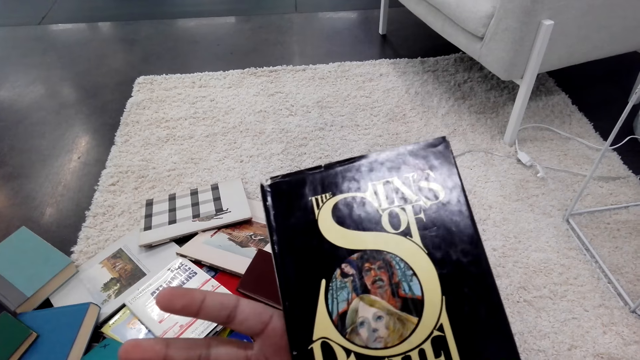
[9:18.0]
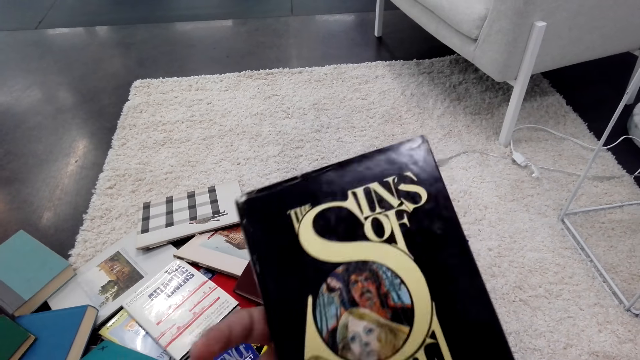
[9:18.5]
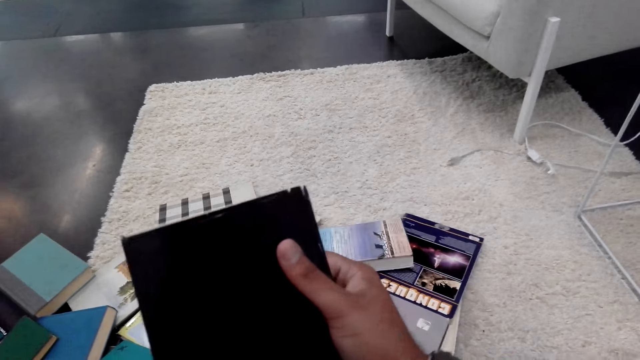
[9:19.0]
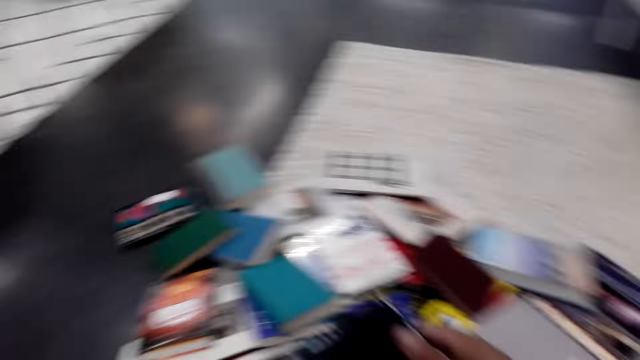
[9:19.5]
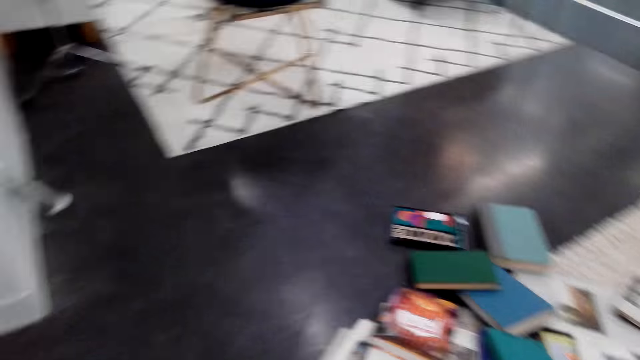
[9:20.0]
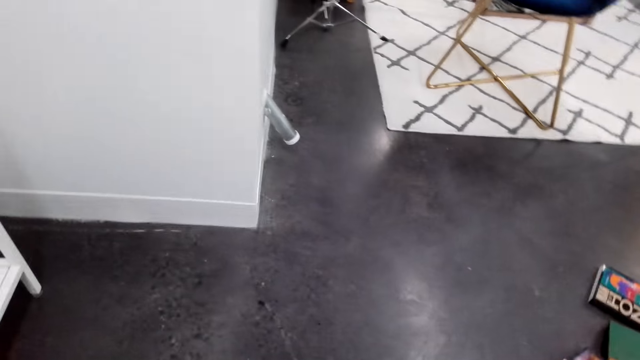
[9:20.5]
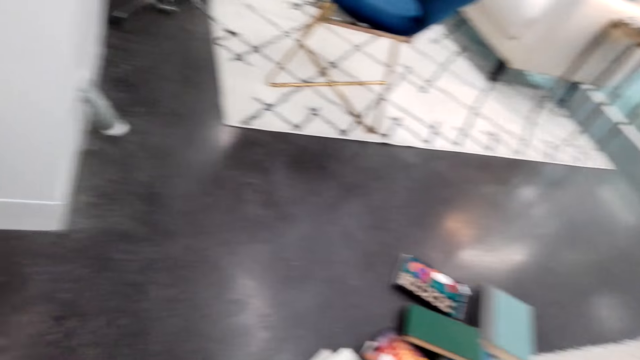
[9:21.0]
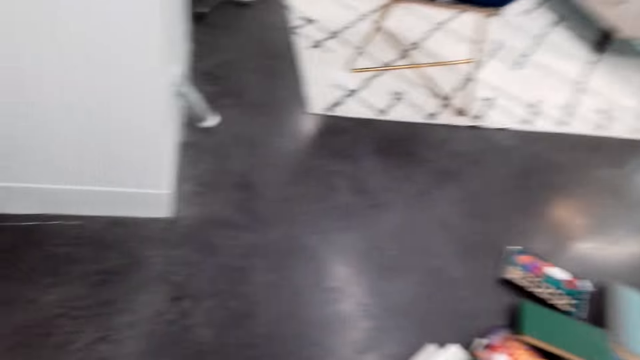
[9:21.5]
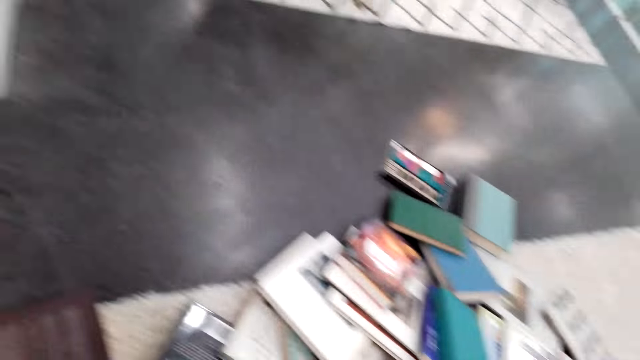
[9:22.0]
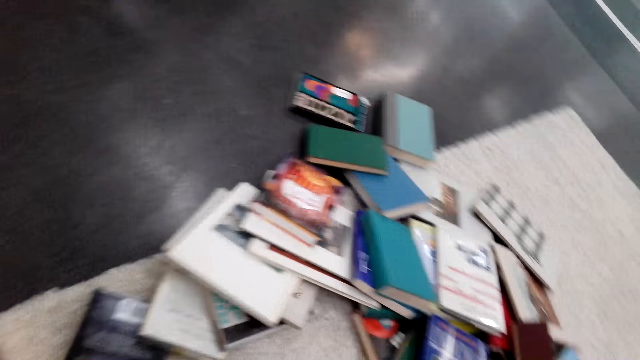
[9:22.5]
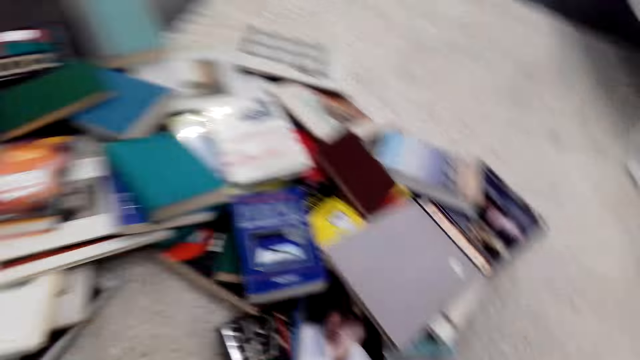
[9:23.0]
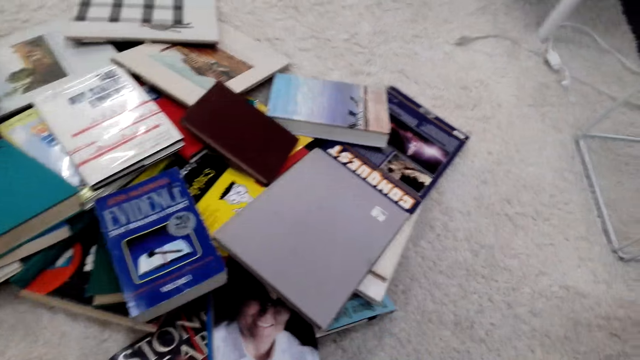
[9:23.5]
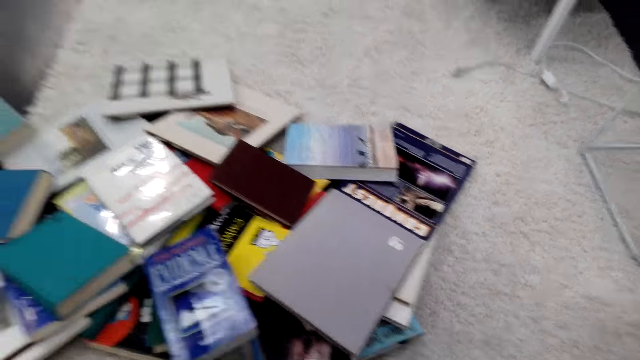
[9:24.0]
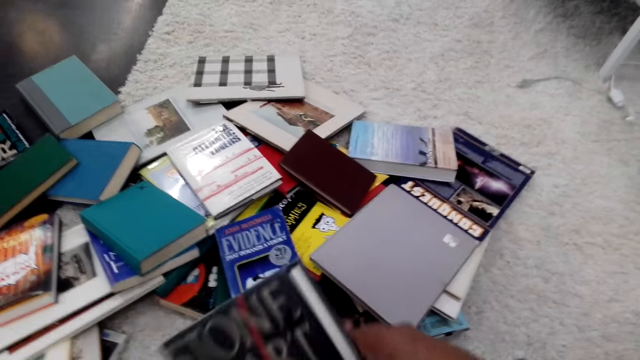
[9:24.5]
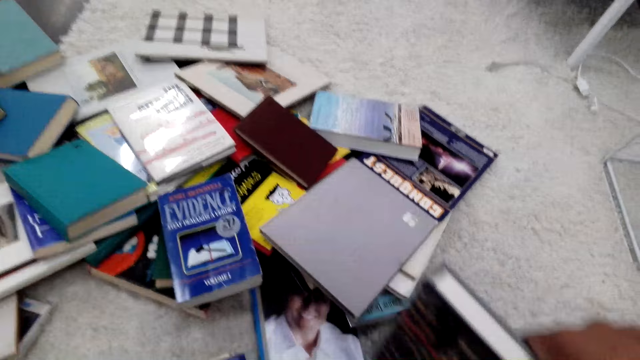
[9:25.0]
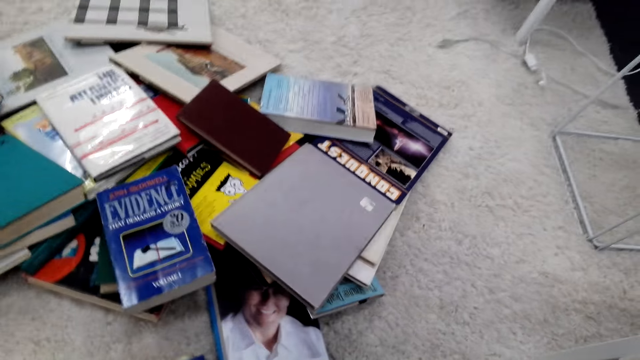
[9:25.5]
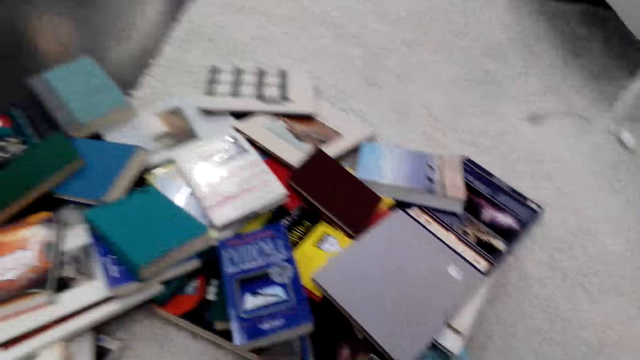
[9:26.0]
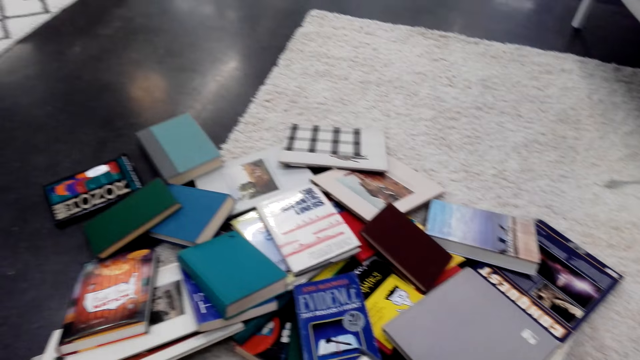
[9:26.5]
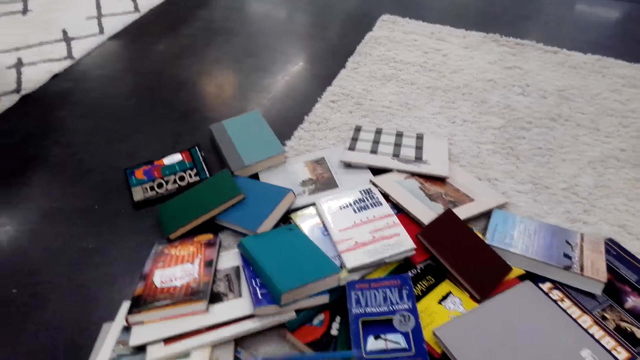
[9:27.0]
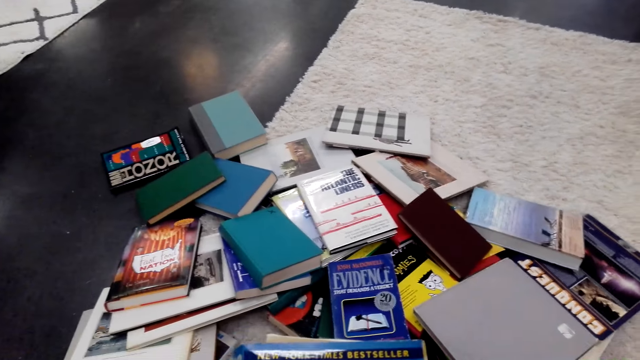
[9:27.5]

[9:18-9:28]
The camera wearer turns the book. They spread the books on the floor.

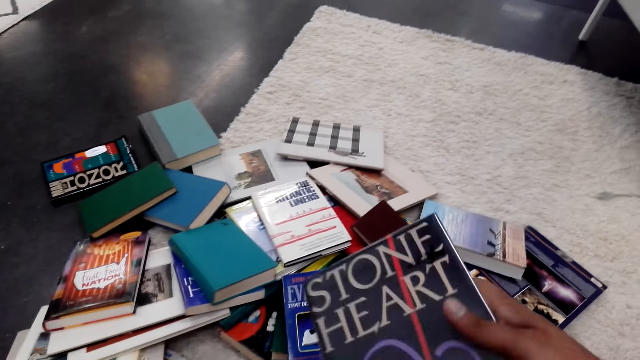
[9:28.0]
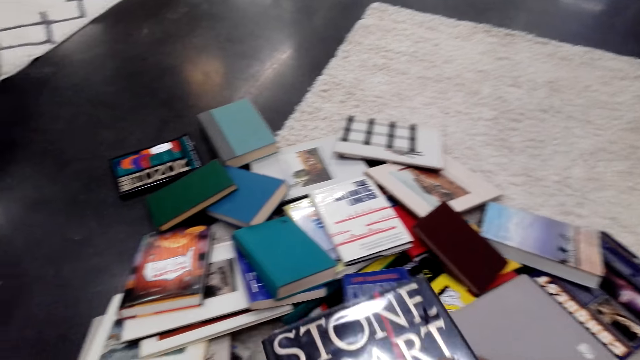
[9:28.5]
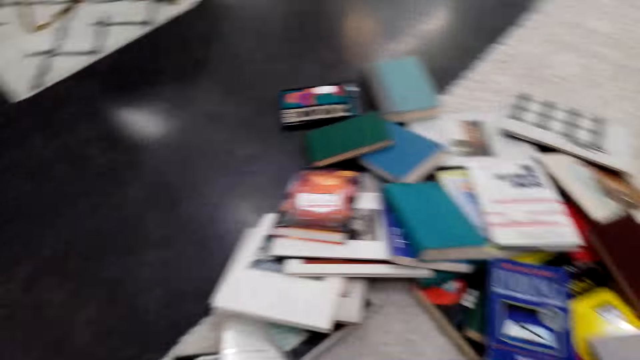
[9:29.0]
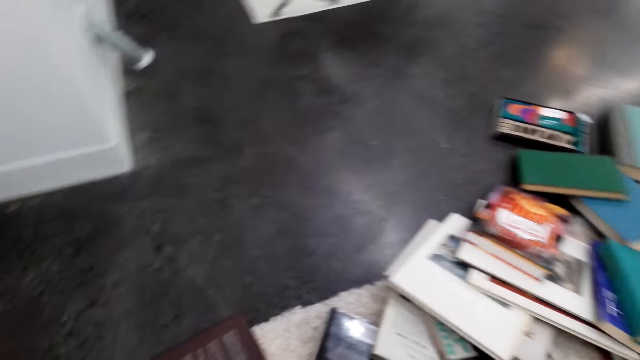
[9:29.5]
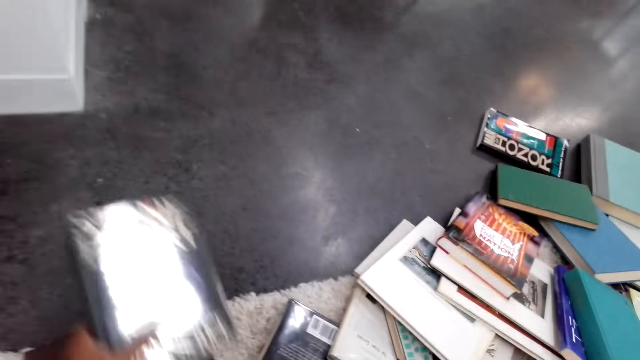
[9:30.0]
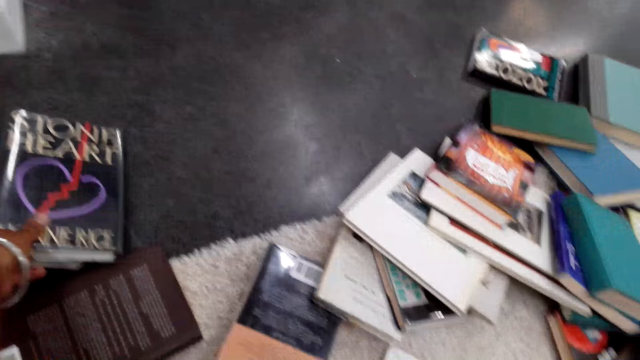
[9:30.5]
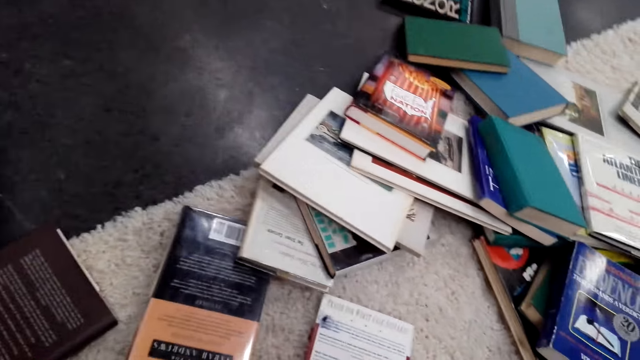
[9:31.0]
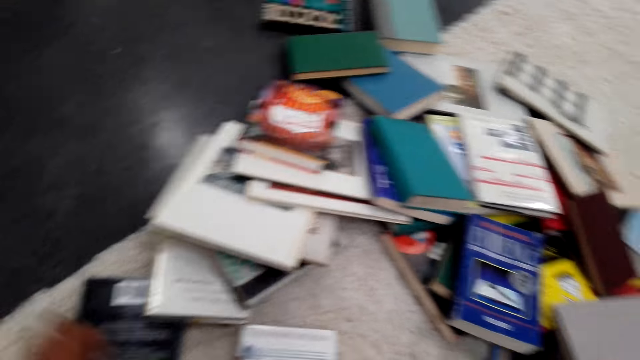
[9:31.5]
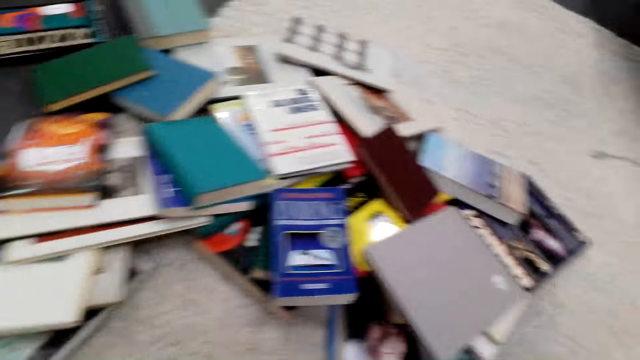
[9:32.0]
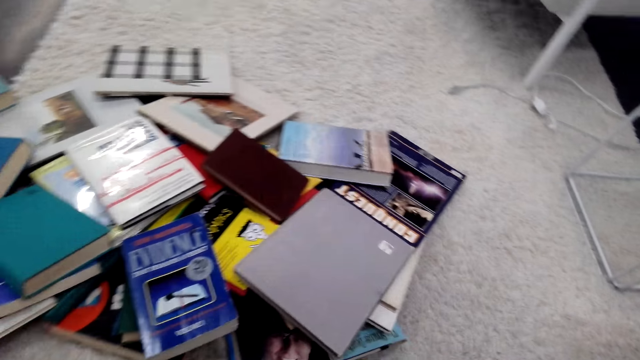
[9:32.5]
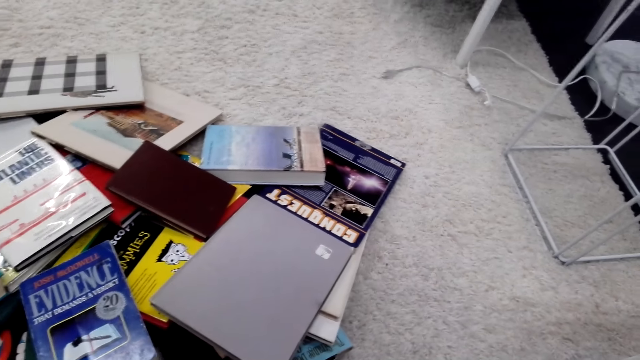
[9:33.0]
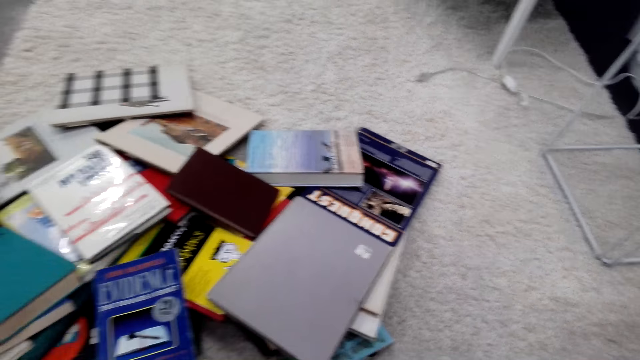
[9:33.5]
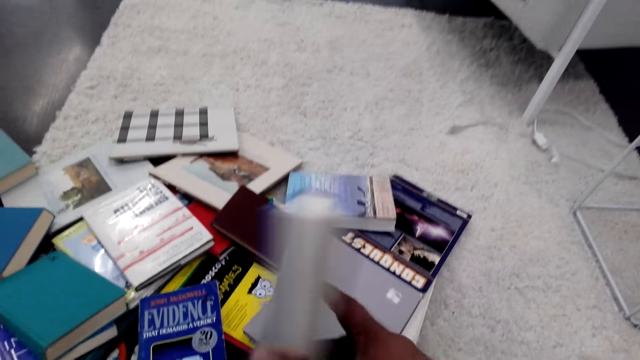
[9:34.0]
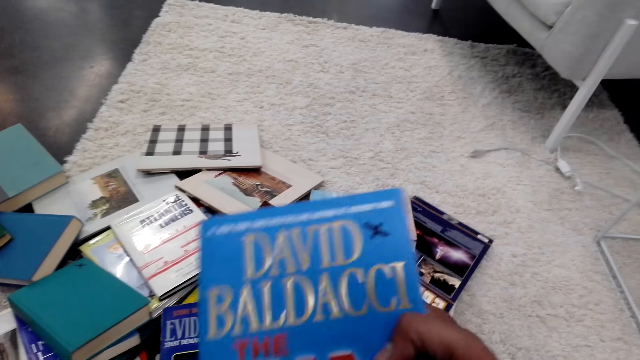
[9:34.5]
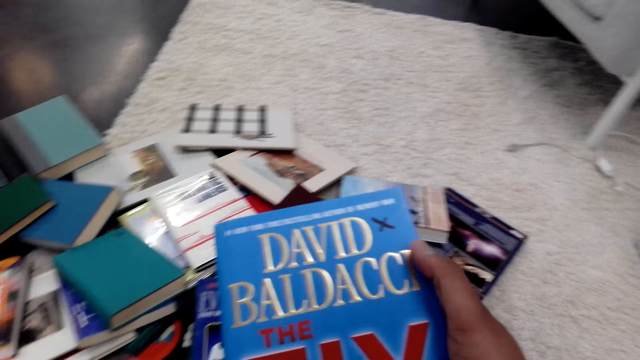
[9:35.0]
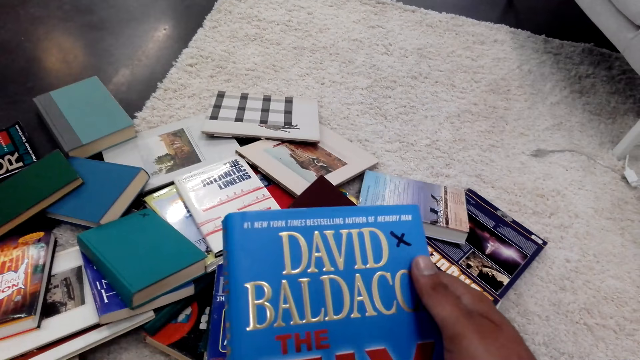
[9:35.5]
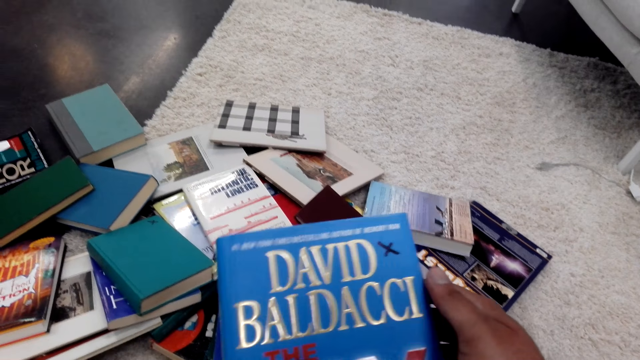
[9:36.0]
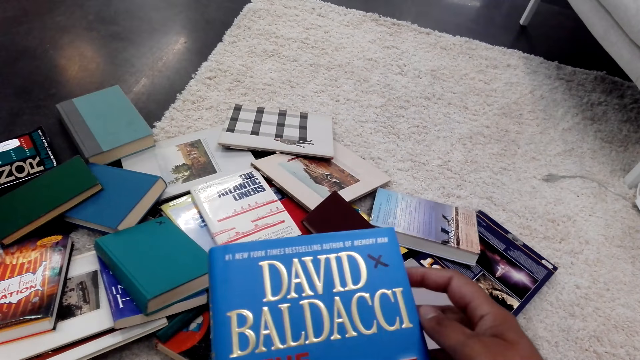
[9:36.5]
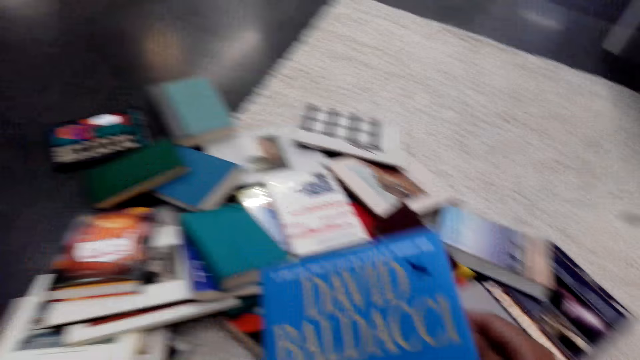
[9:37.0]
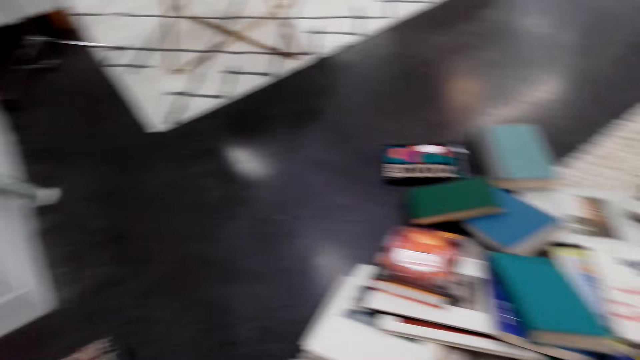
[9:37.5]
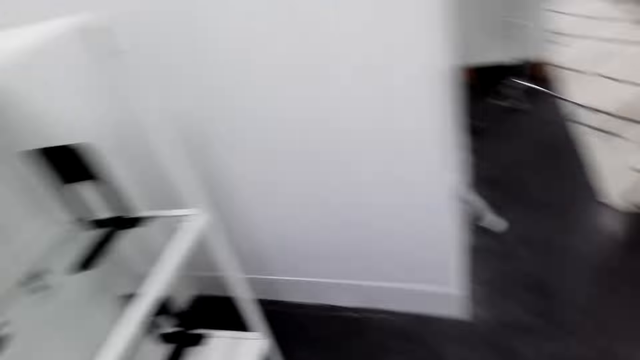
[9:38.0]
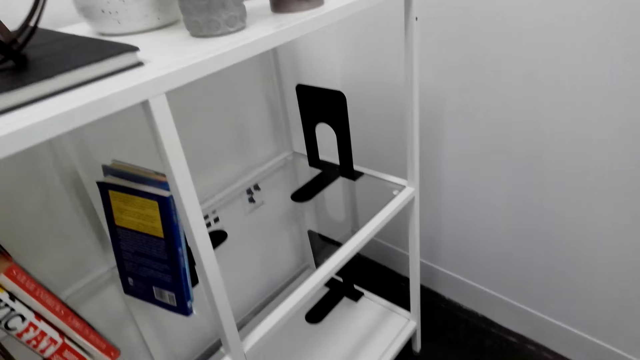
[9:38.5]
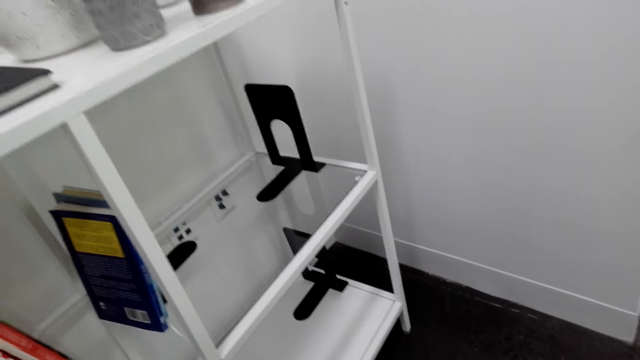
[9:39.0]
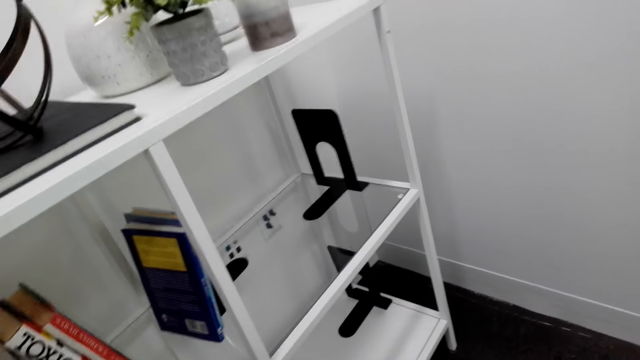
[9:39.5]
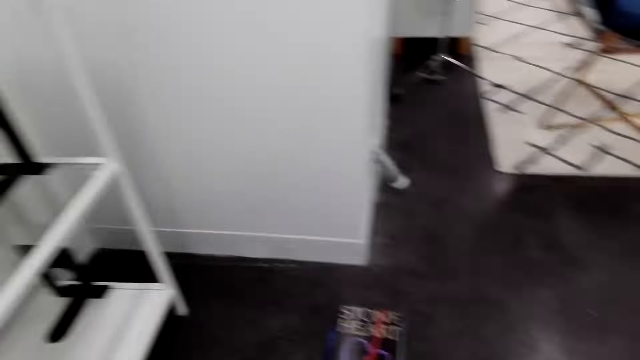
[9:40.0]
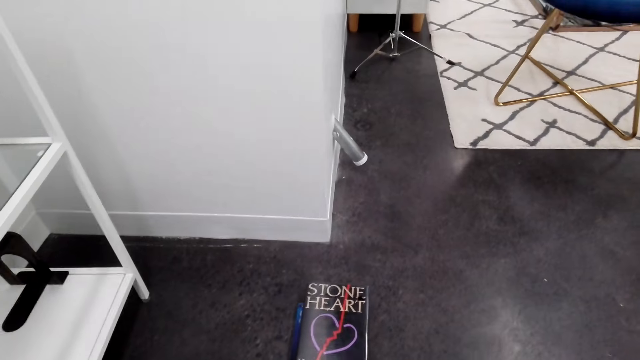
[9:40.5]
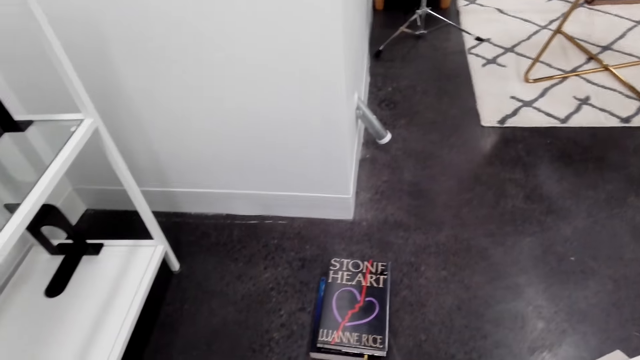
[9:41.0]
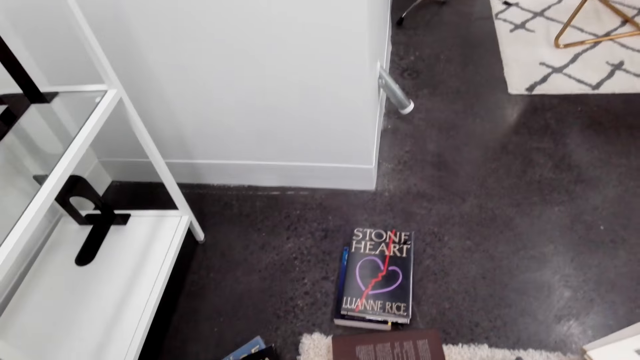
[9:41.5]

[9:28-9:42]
The camera wearer drops a book on the floor. They arrange the book. They pick the book on the floor. They stare at a book cover. They gather the books on the floor.
